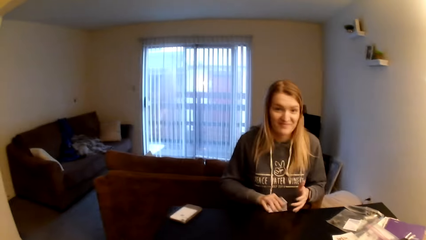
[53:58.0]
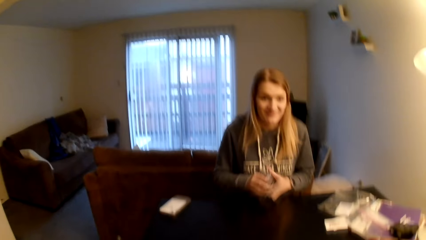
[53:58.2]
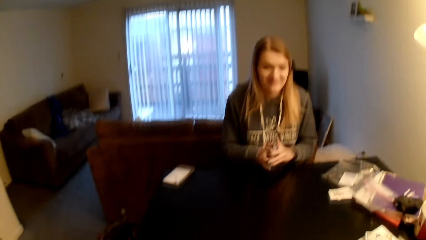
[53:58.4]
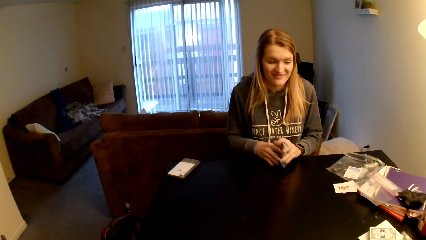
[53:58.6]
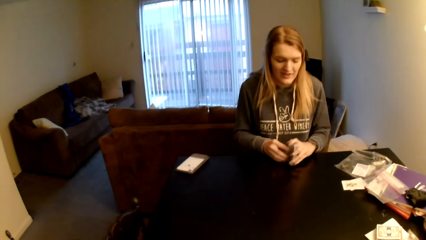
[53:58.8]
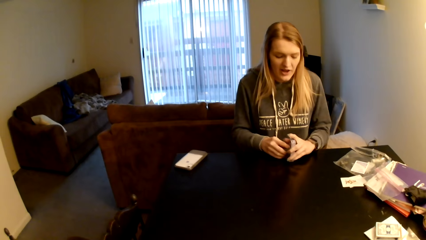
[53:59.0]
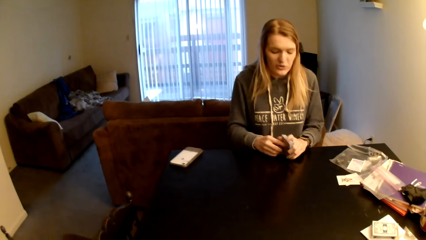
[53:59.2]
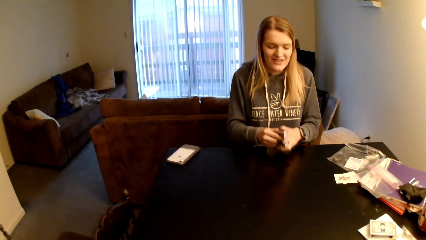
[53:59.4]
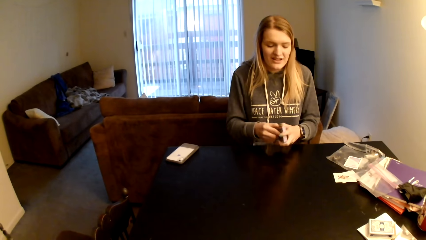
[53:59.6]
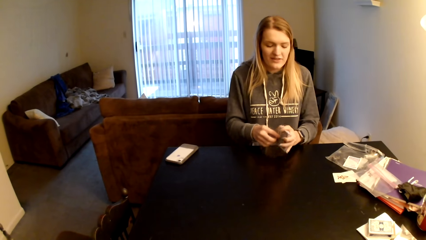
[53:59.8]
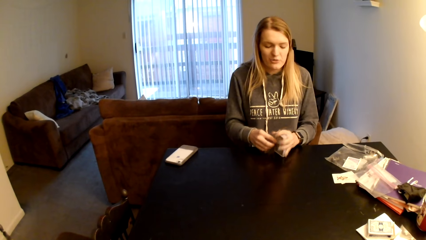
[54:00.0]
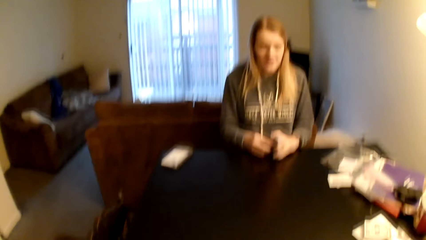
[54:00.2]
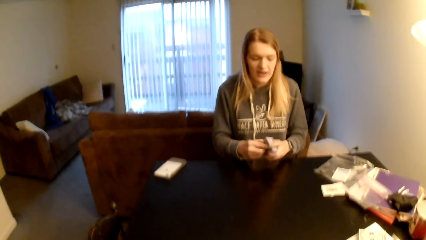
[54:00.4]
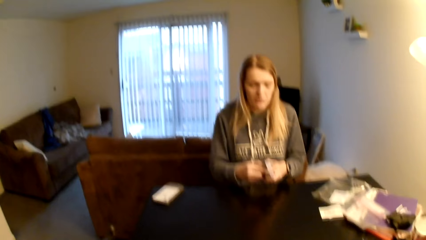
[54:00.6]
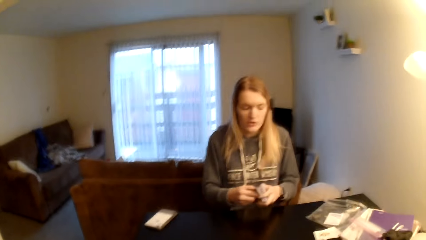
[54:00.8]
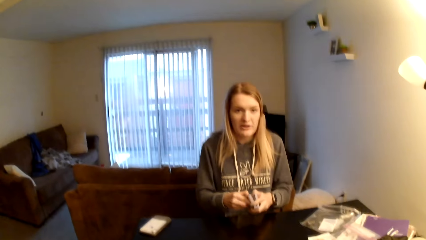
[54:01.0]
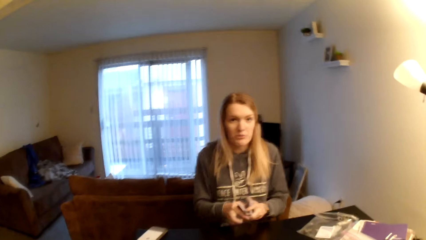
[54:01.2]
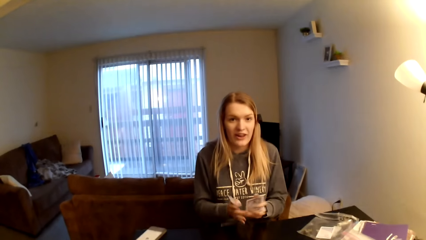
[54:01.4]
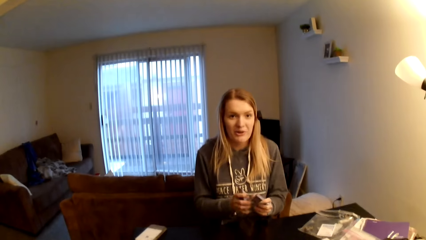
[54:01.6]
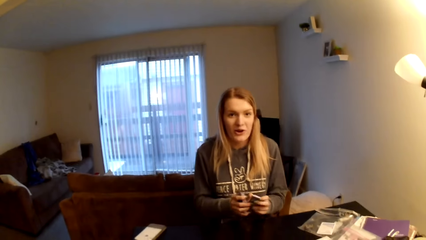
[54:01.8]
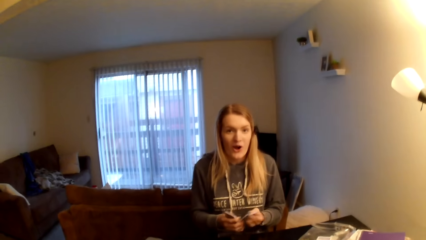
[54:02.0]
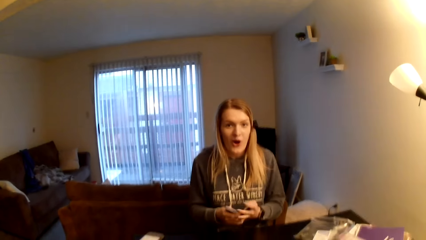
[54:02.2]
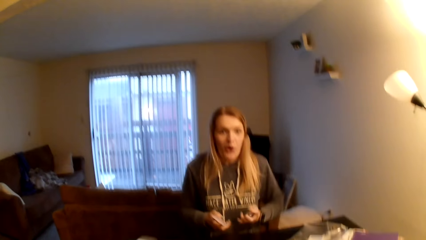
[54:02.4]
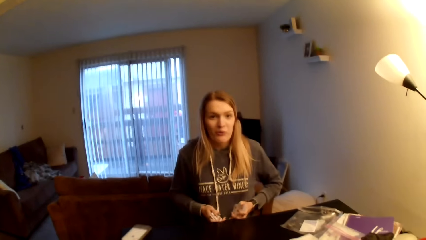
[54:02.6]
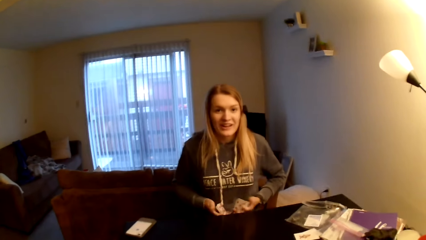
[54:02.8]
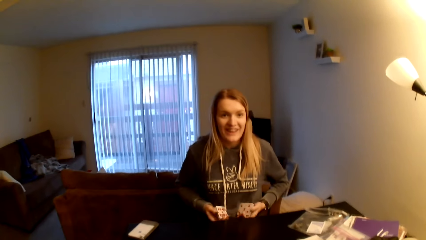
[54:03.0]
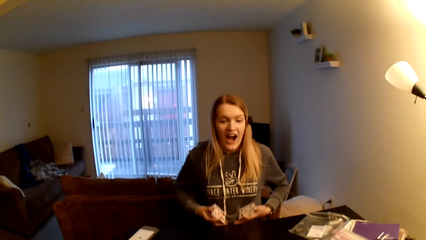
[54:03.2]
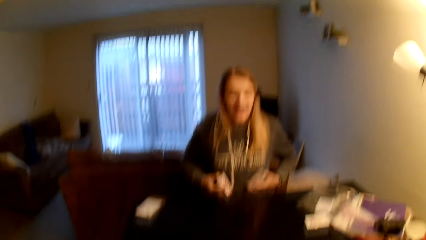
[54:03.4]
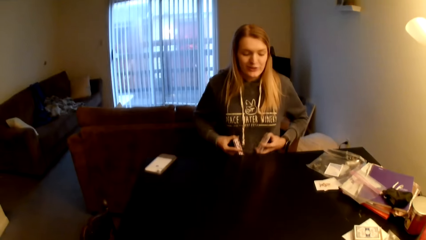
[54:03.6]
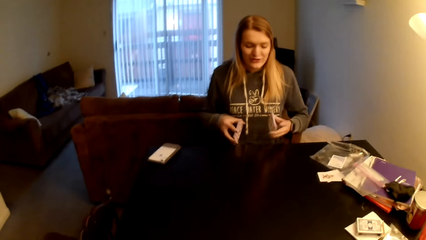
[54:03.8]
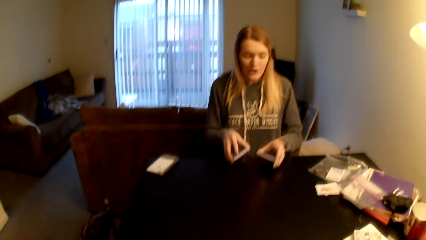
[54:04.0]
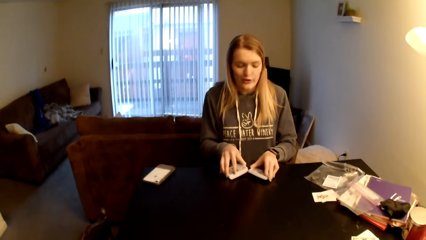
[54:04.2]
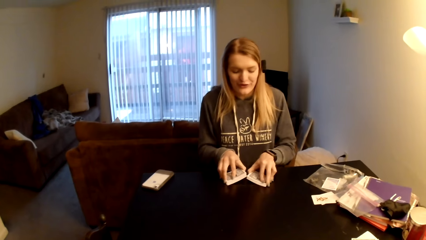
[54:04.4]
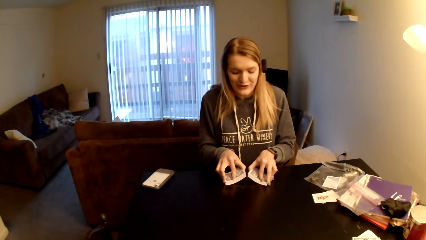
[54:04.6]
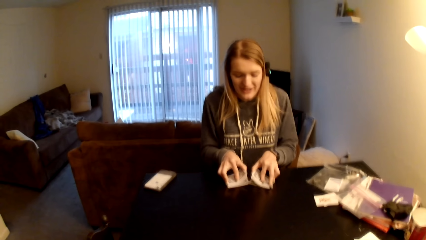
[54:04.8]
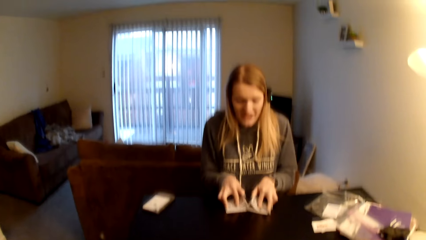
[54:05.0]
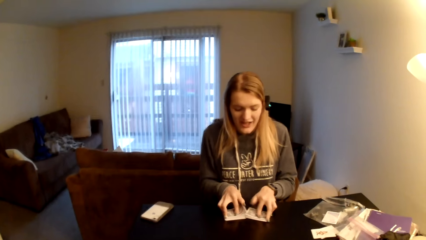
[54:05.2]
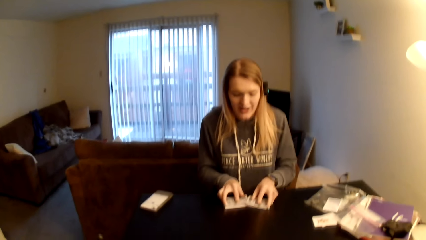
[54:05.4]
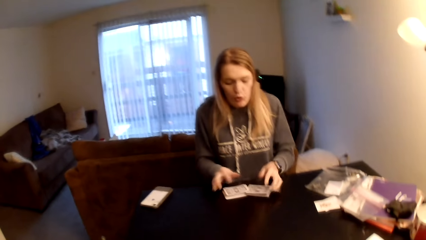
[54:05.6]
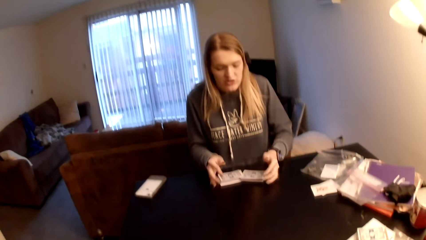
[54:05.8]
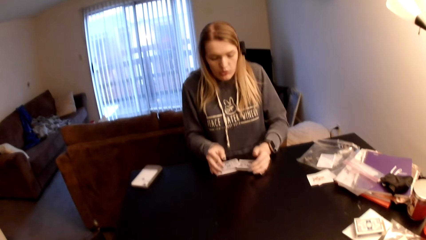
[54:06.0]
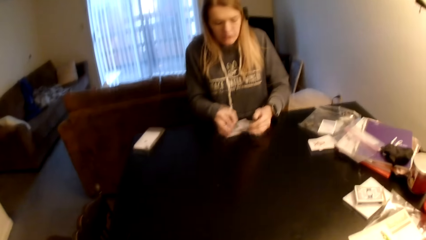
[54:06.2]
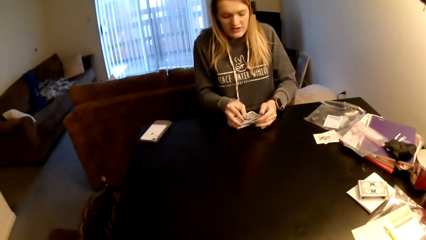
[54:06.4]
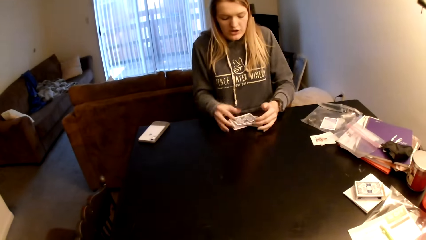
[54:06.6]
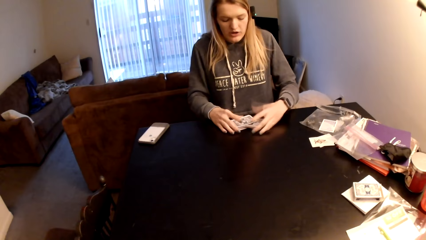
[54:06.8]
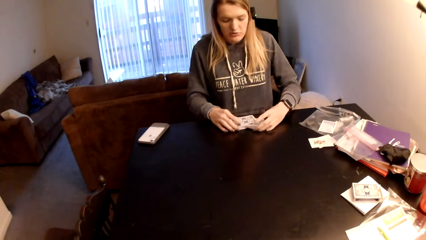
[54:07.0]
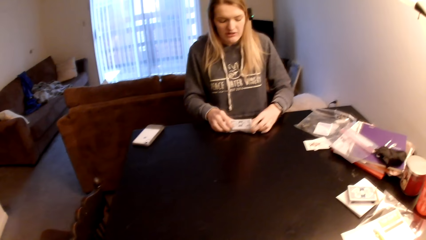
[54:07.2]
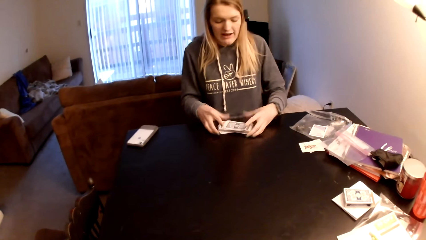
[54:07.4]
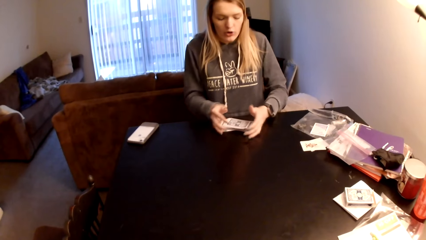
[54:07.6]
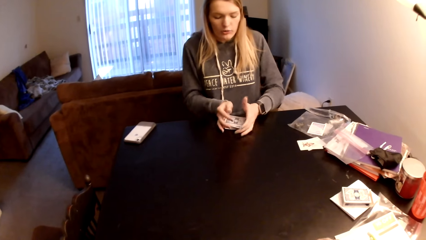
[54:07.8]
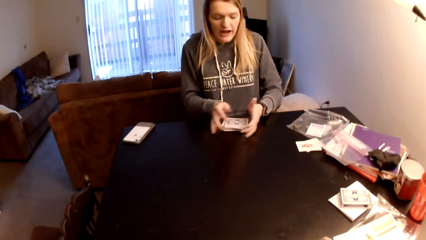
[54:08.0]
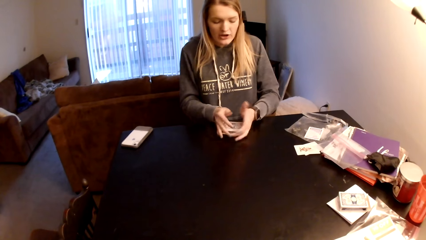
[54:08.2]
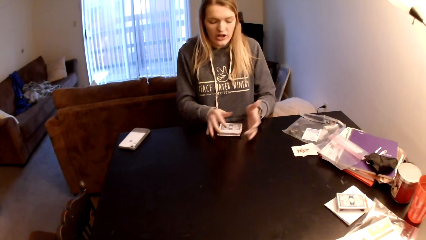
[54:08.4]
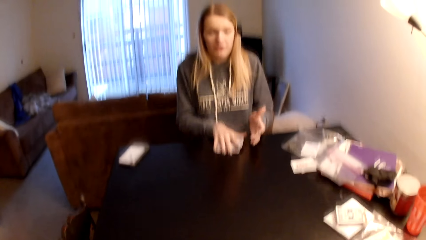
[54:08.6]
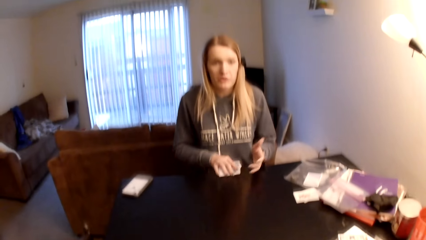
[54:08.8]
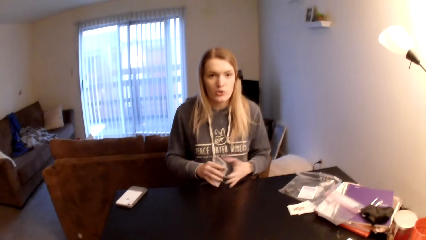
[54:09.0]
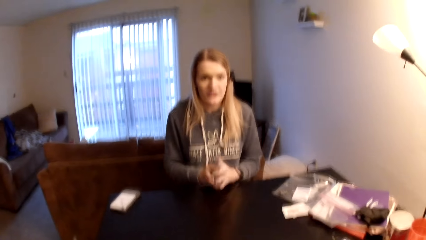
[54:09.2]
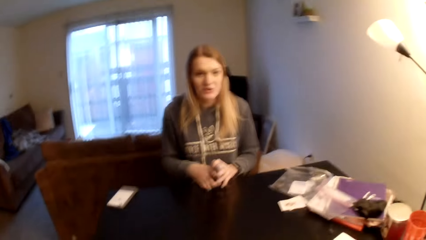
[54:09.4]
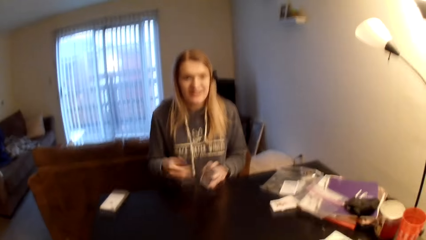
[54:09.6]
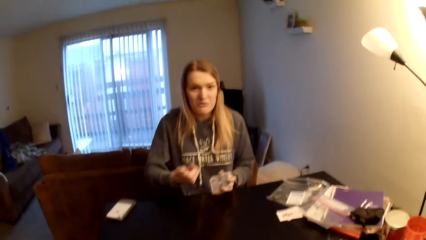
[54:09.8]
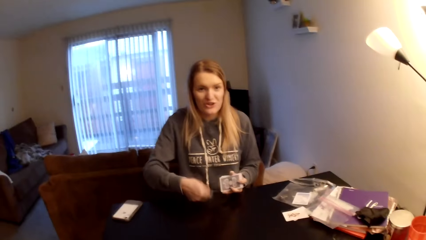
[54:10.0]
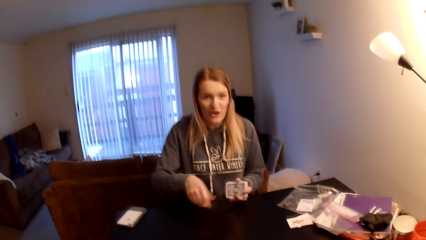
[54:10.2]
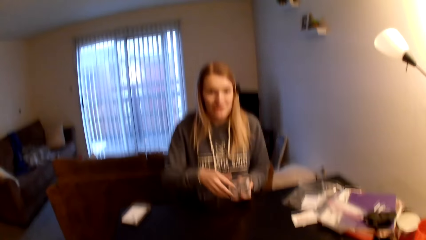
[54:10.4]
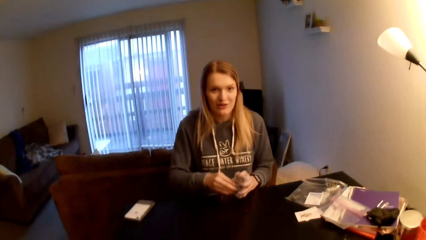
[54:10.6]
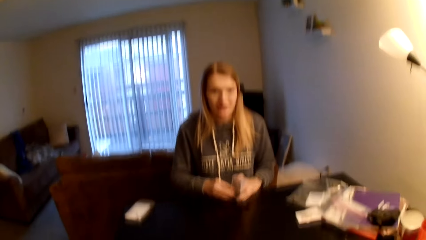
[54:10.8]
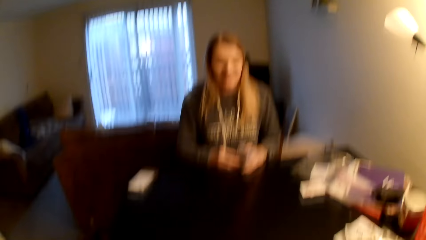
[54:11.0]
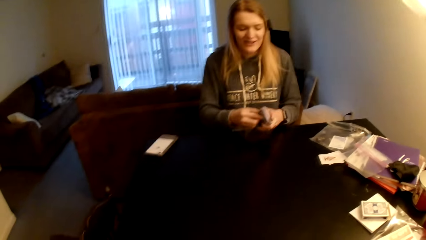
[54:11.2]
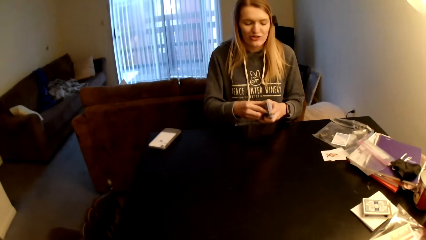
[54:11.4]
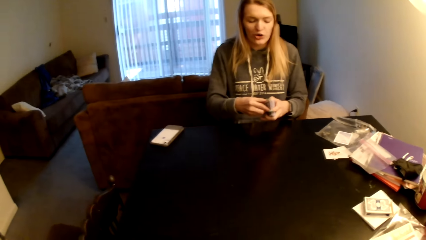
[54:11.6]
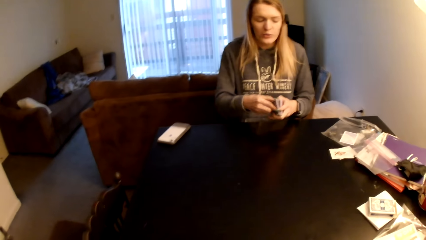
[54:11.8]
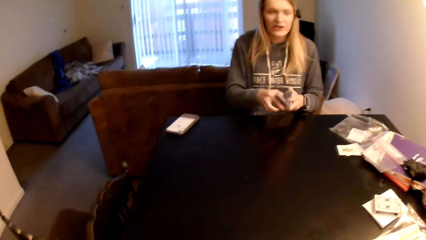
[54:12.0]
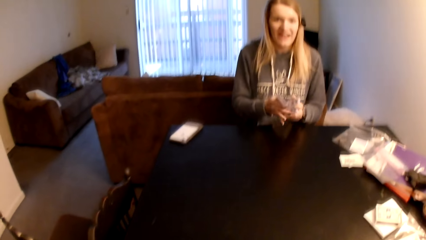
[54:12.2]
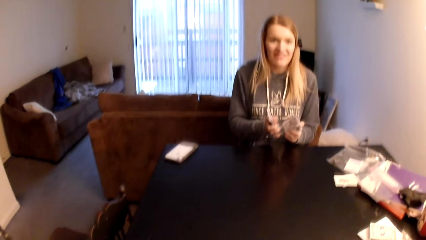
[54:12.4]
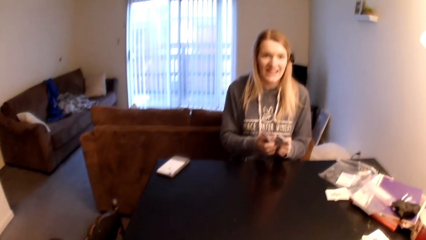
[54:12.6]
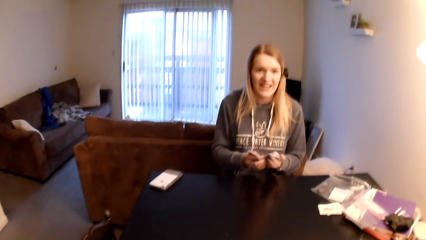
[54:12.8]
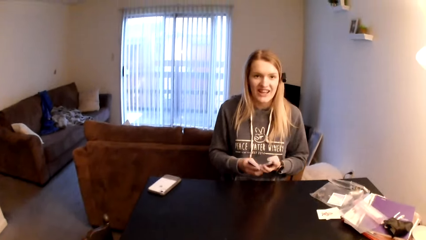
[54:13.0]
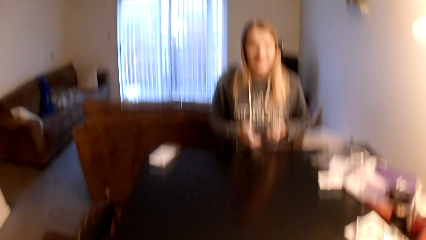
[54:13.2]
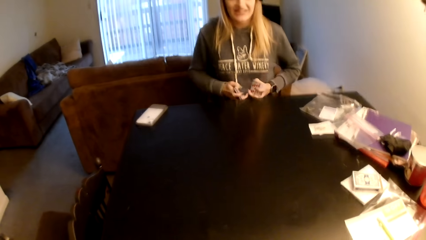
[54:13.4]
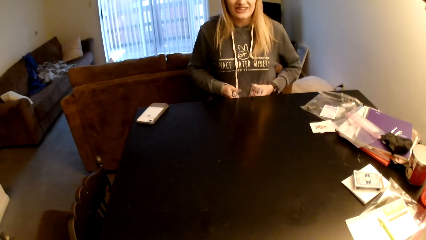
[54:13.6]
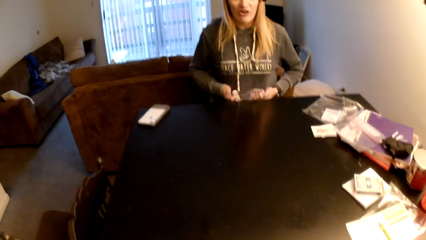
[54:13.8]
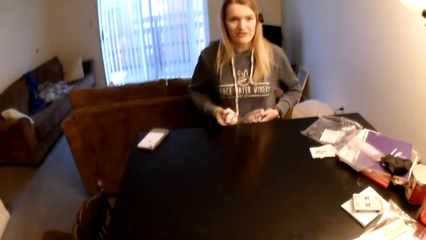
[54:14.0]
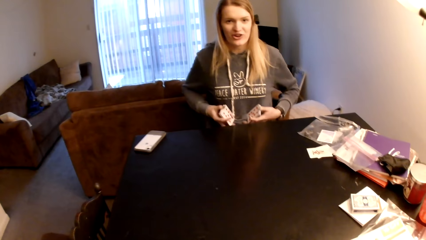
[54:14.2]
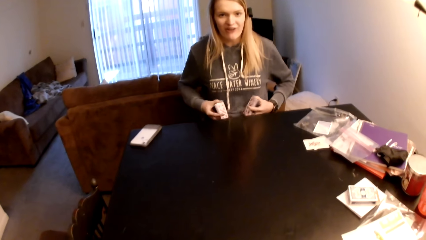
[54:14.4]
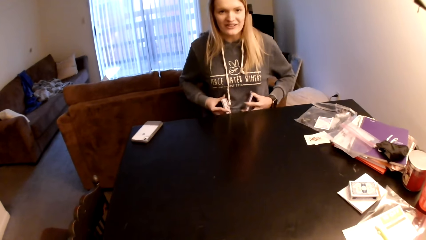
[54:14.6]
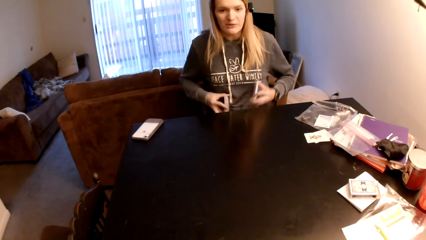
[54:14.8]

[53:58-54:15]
A woman converses with the camera wearer. The woman picks the cards from the table, taps the cards on the table, divides the cards, and places the cards on the table. The woman converses with the camera wearer. The woman flips through the cards, joins the cards, and shuffles the playing card. The woman converses with the camera wearer. The woman picks the cards from the table, taps the cards on the table, and divides the cards.
